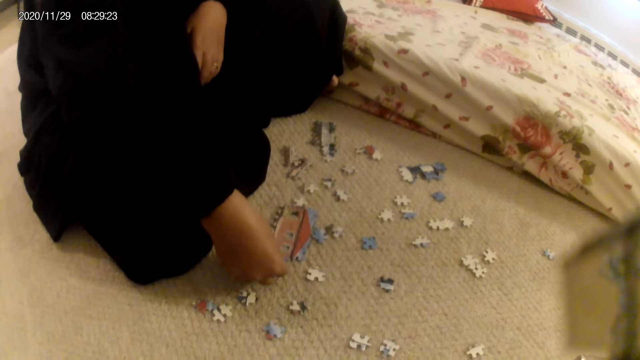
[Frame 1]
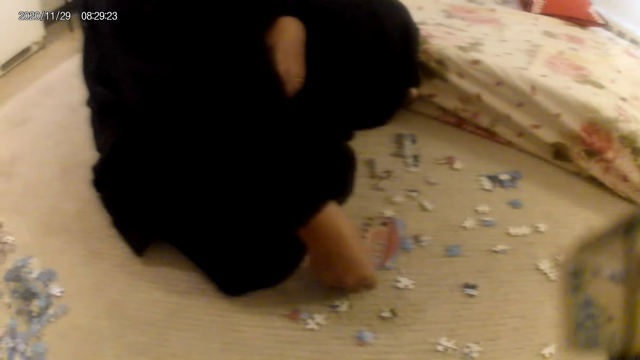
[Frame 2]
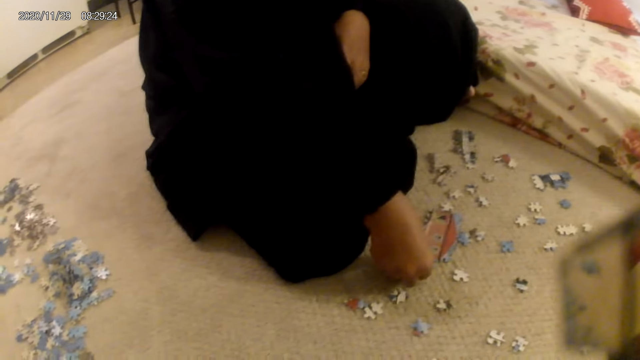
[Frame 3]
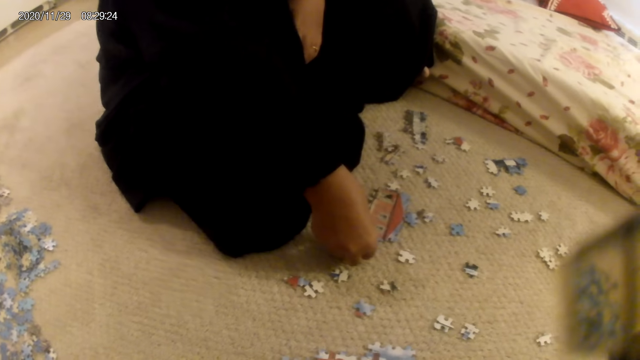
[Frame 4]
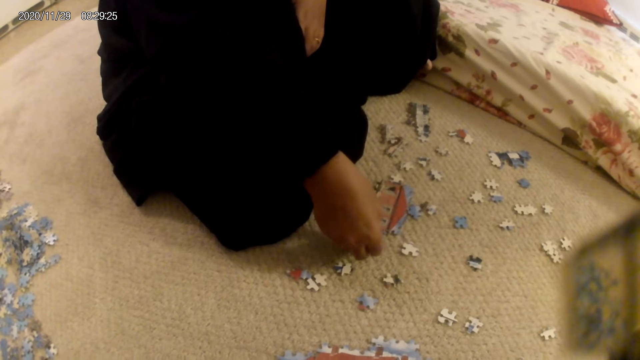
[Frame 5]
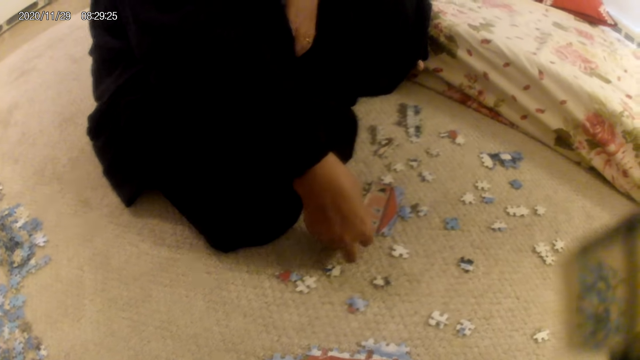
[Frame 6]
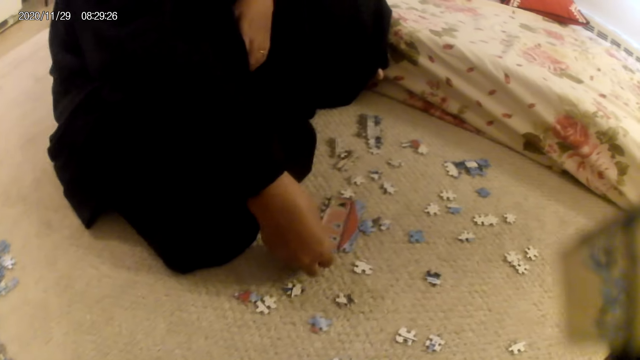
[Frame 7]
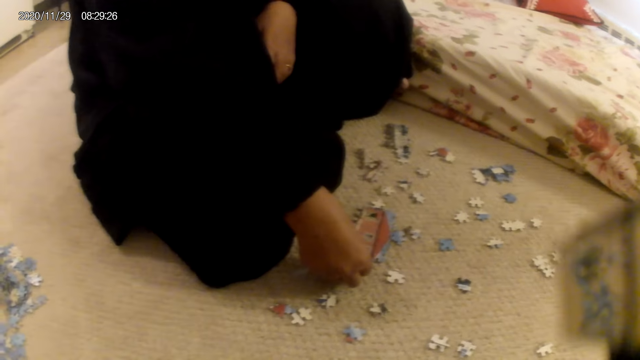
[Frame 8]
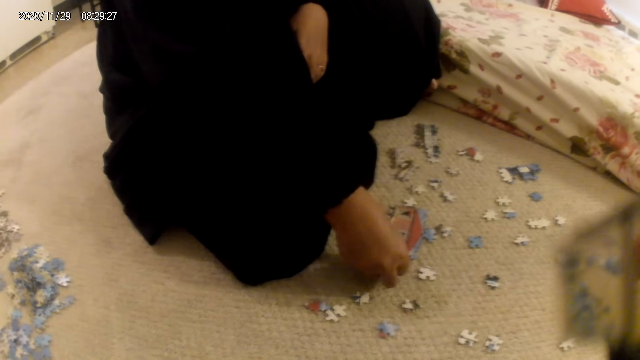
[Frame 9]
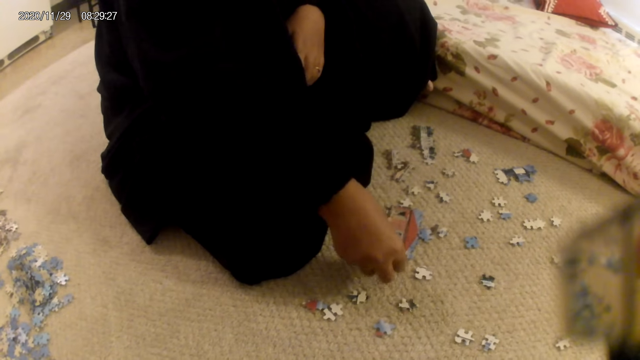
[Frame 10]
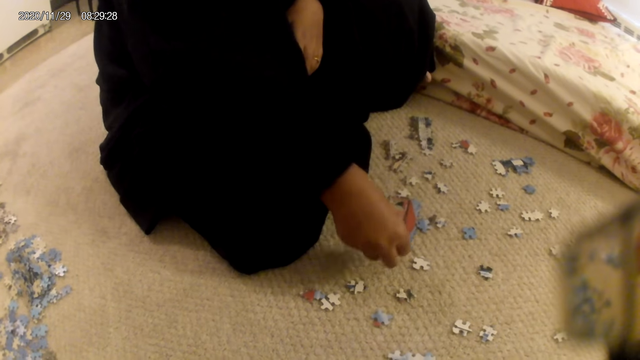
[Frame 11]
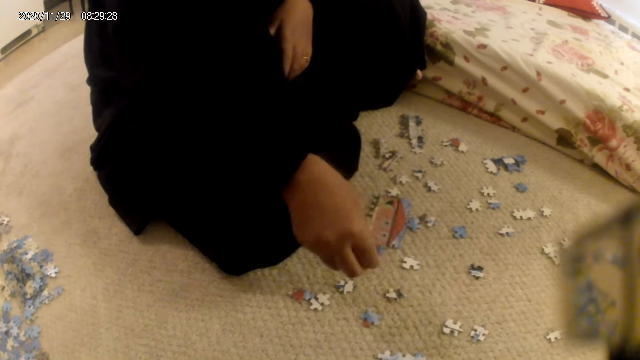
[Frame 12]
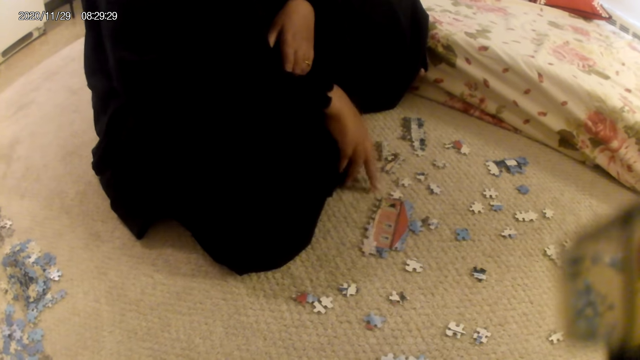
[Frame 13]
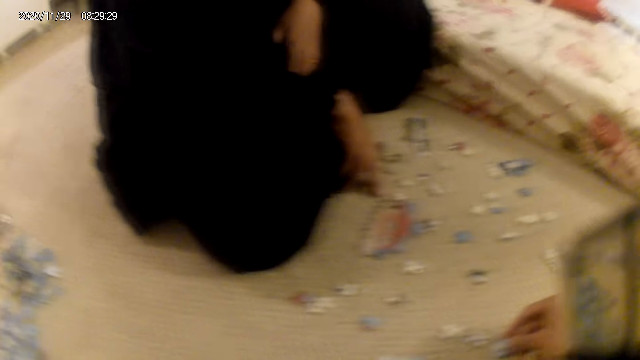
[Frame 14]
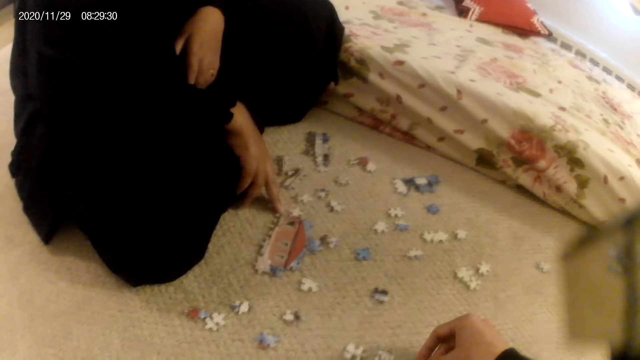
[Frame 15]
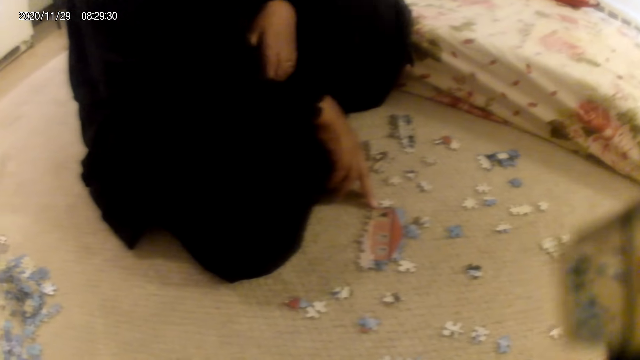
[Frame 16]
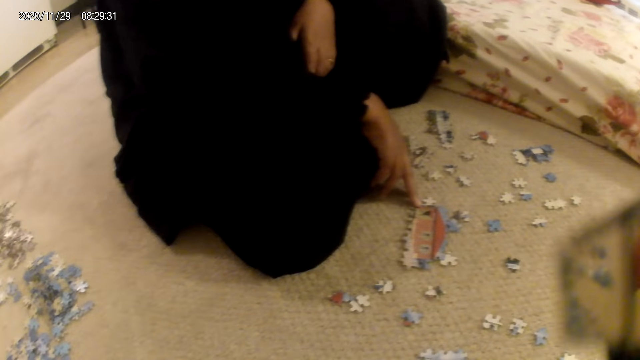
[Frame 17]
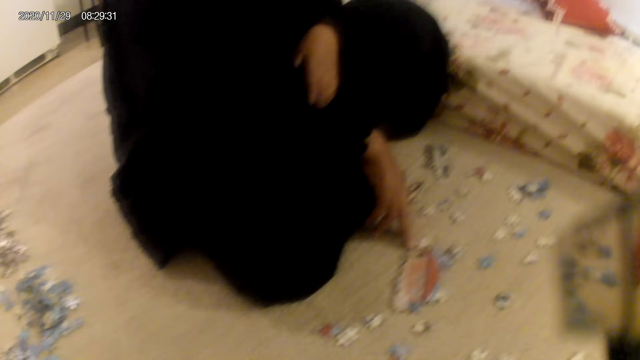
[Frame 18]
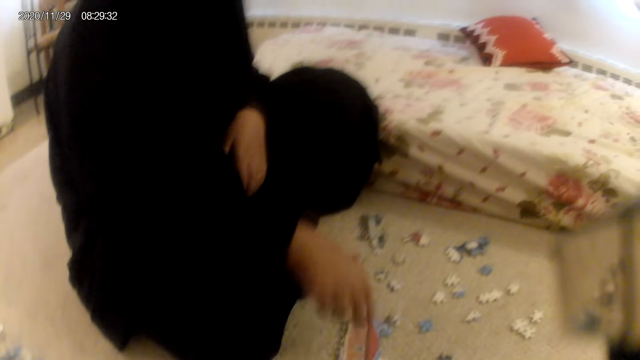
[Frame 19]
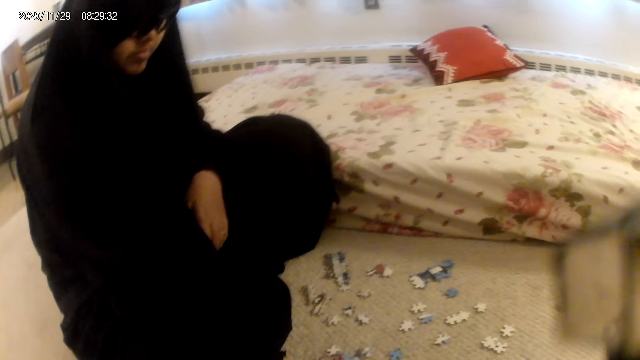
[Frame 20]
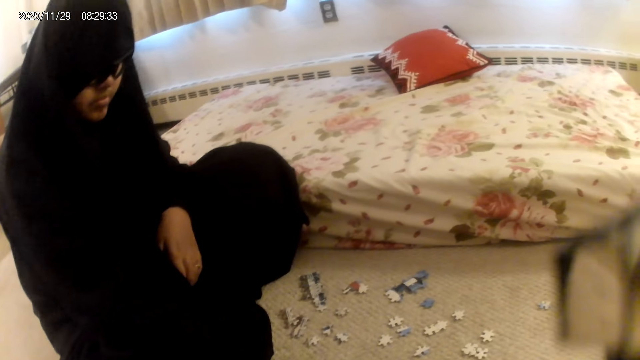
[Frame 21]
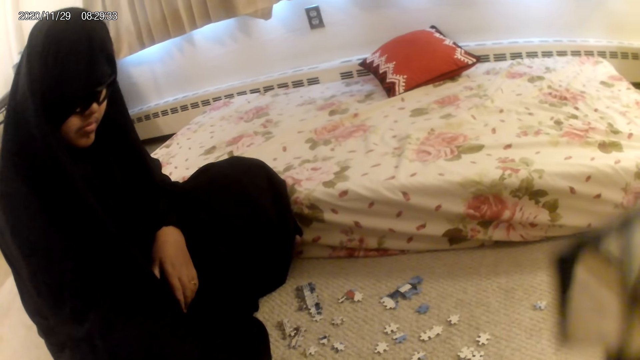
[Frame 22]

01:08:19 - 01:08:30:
A lady fits the puzzle piece in another puzzle piece. The camera wearer puts the puzzle on the floor. The lady moves the puzzle piece structure. The camera wearer picks up the puzzle piece. They look around.

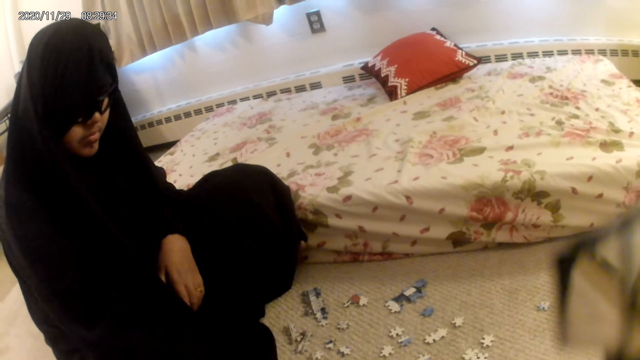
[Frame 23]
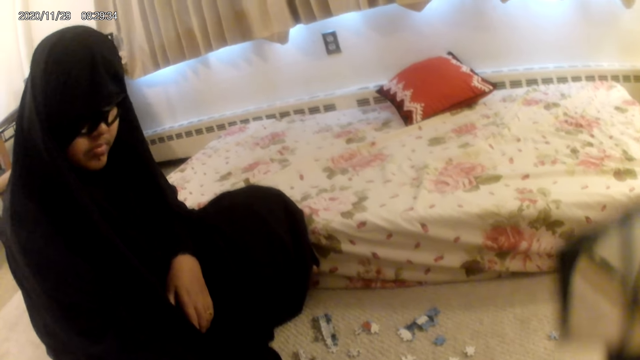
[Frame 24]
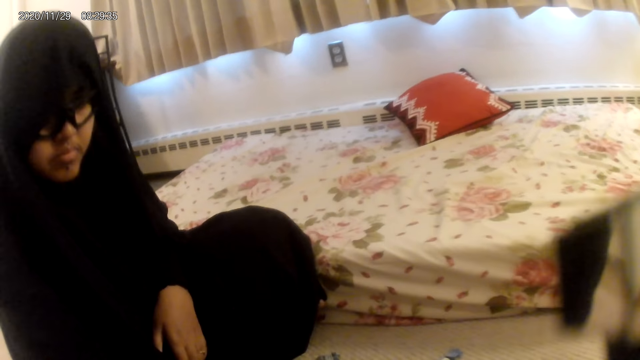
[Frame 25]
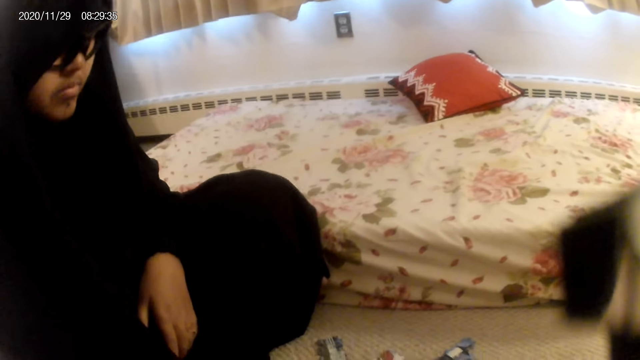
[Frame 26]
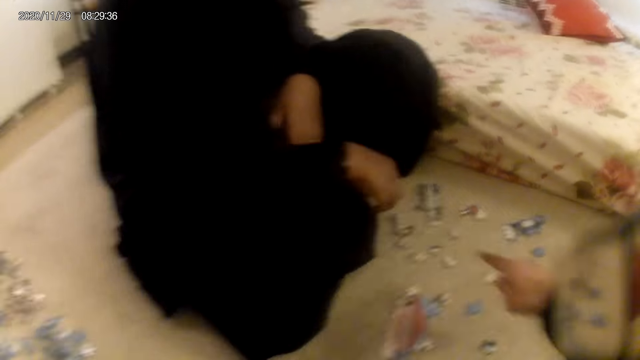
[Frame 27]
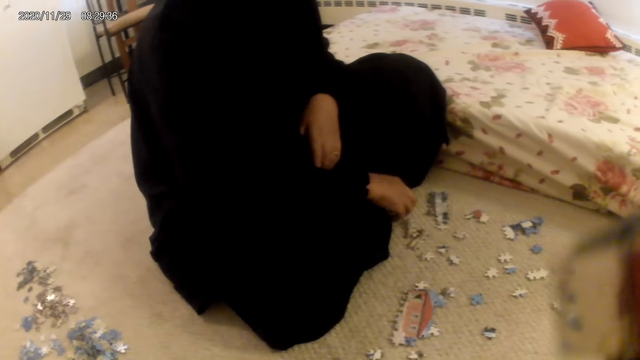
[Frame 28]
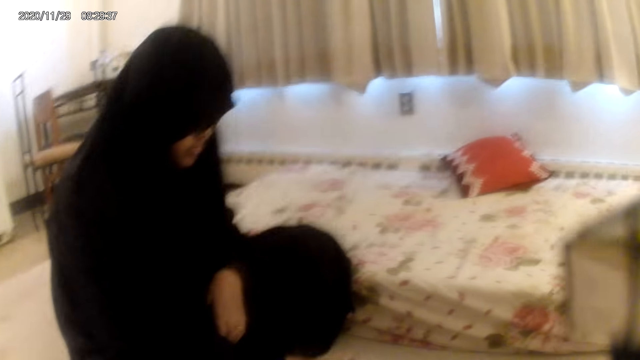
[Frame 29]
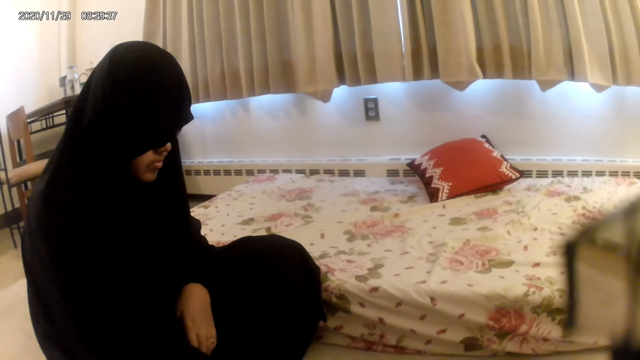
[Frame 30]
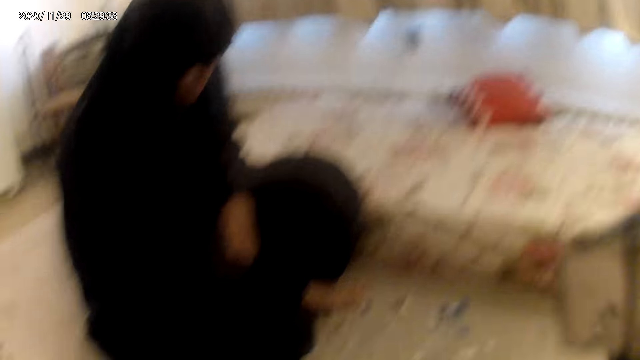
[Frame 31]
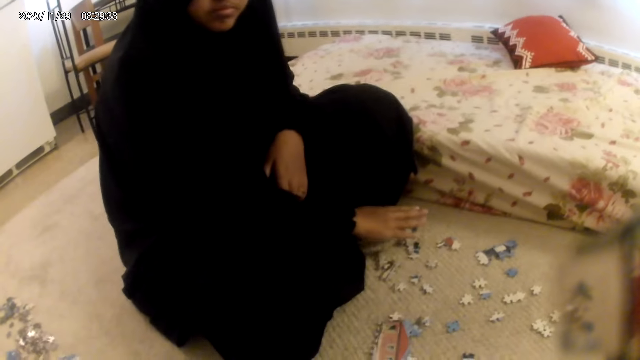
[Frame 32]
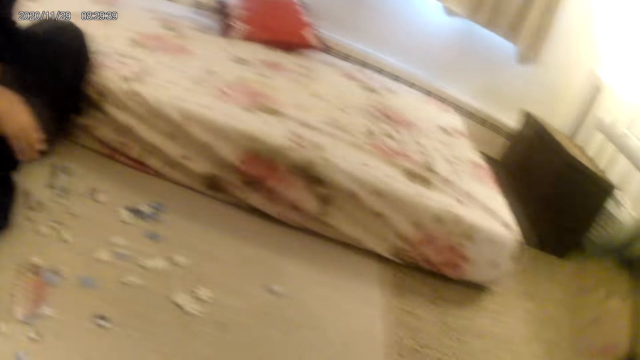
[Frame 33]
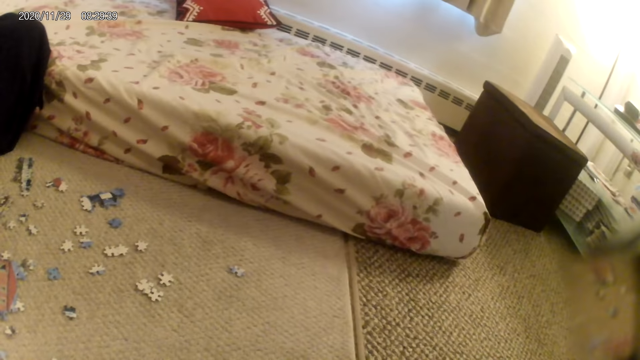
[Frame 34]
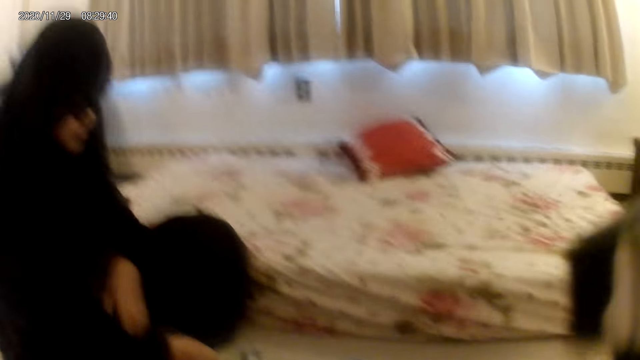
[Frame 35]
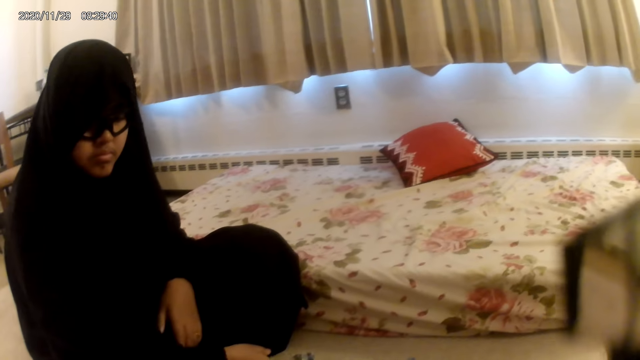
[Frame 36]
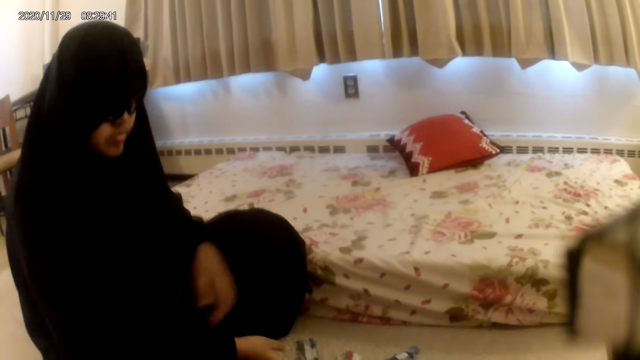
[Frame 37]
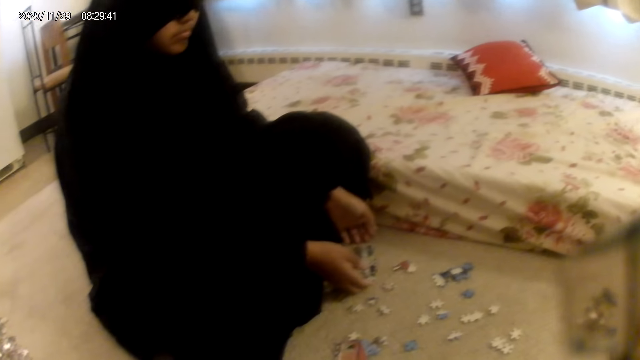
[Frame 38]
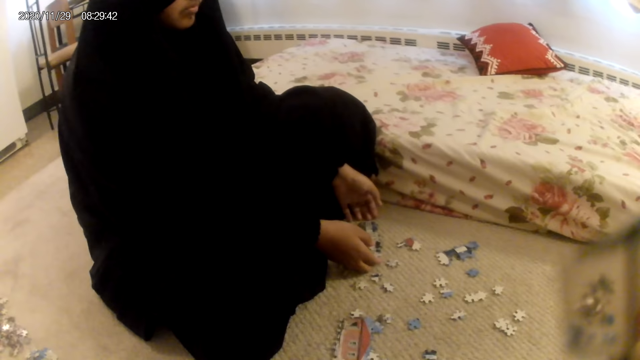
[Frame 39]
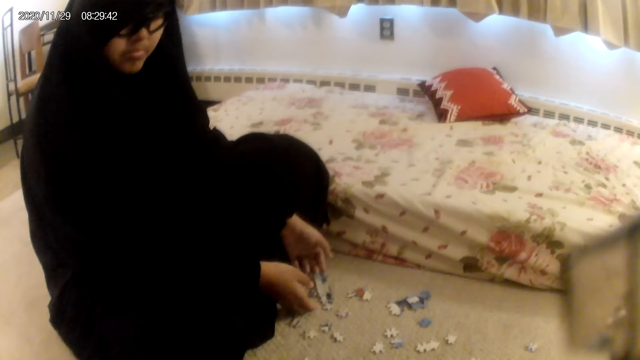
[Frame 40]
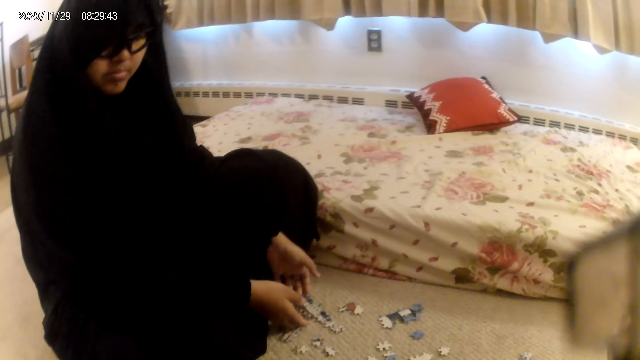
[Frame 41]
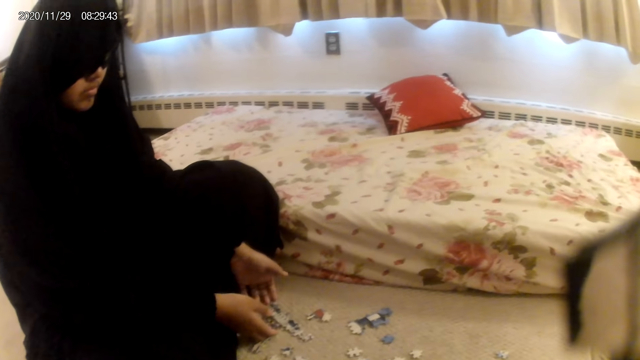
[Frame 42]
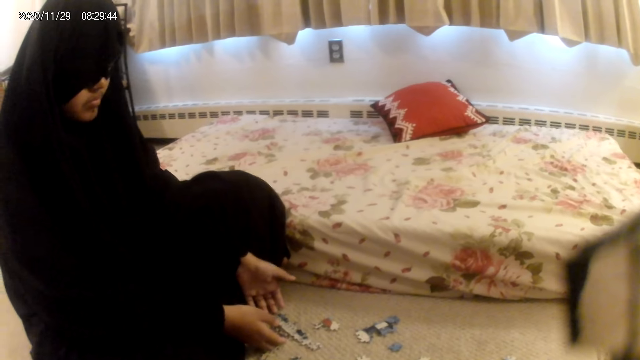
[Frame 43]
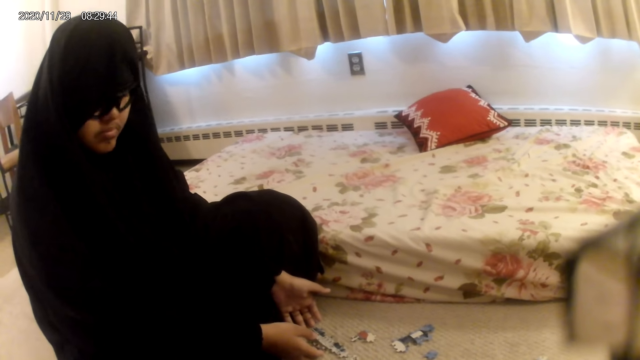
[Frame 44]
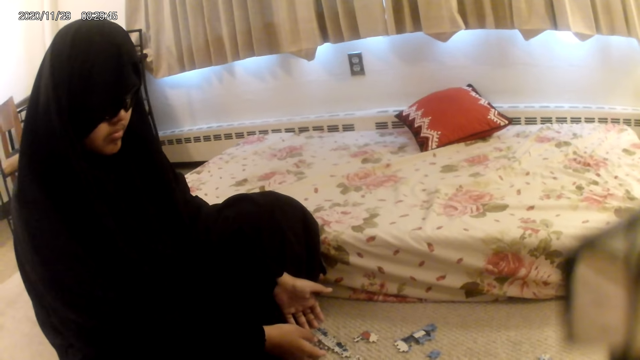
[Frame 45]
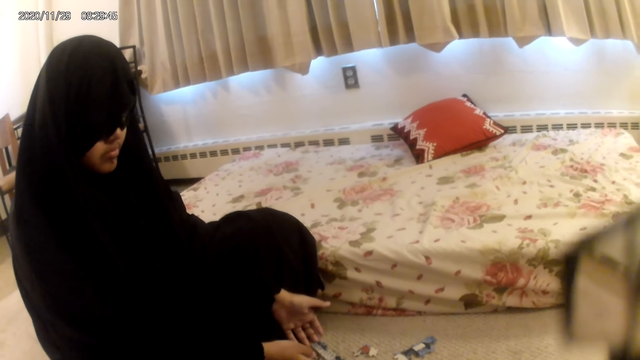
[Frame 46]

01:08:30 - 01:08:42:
The camera wearer interacts with a lady. The lady holds the puzzle piece.
